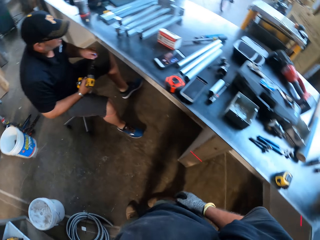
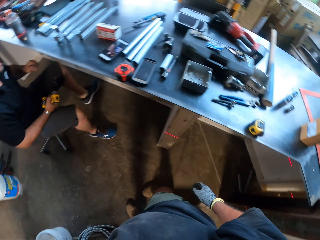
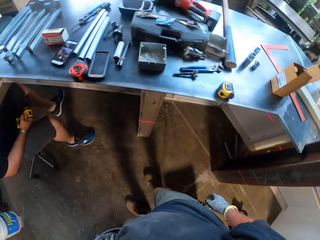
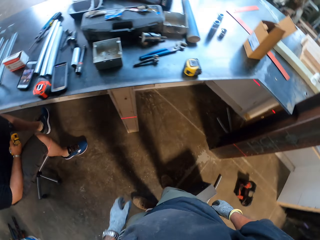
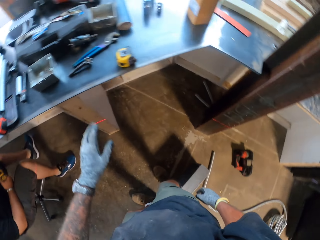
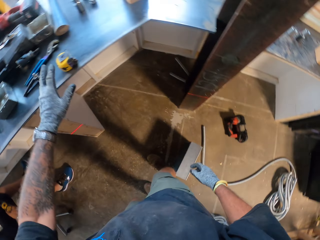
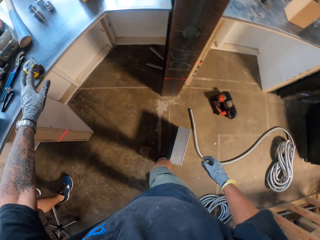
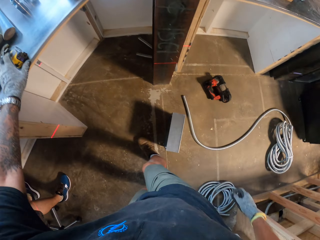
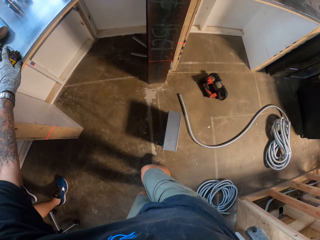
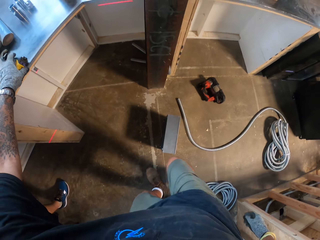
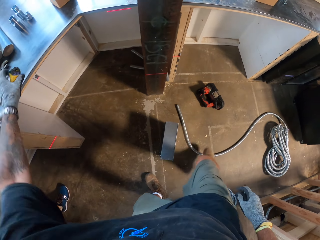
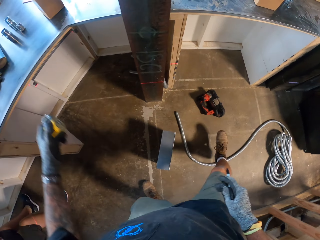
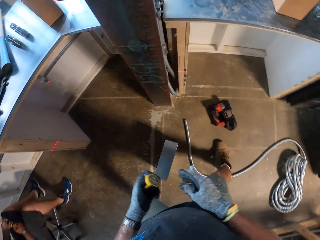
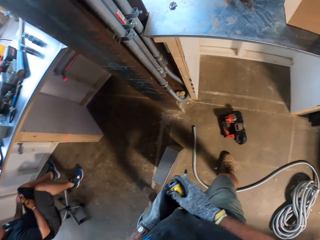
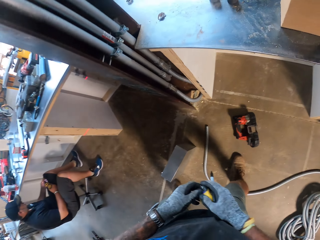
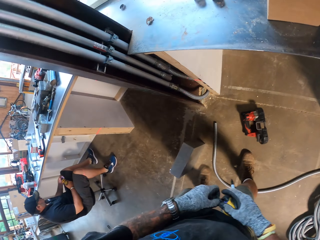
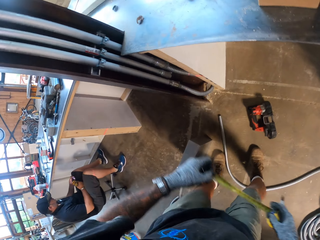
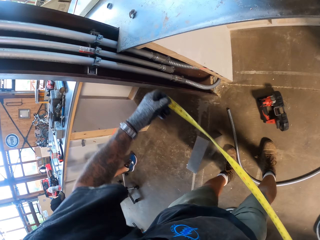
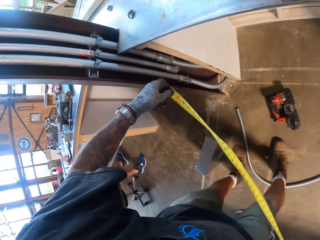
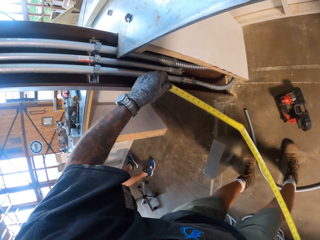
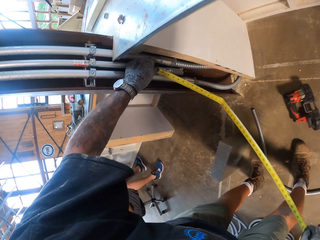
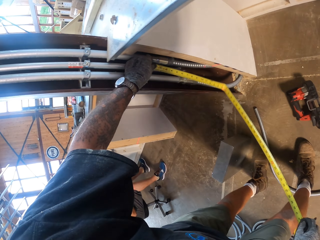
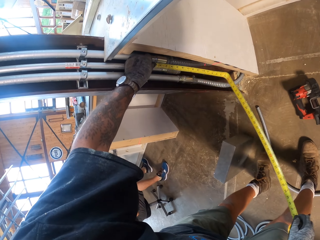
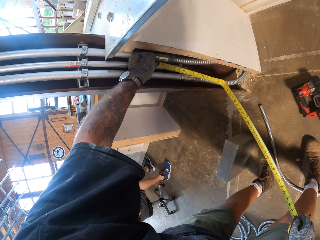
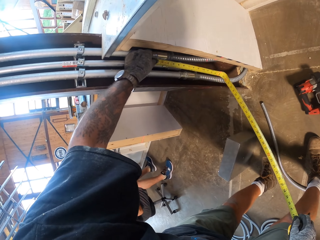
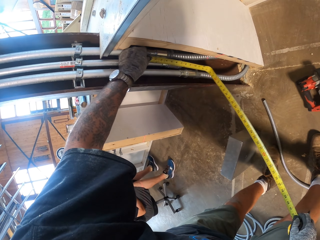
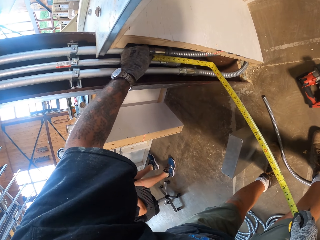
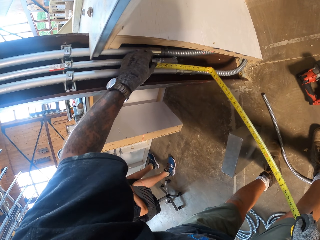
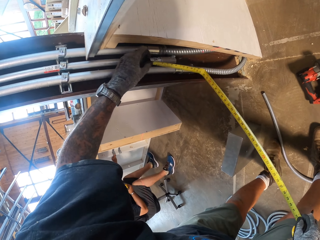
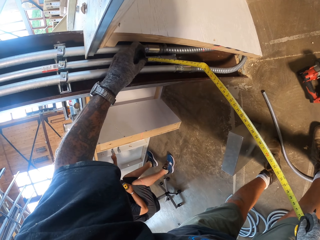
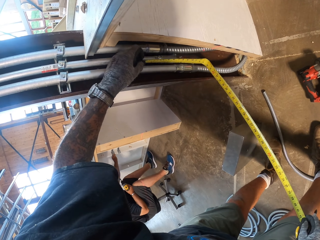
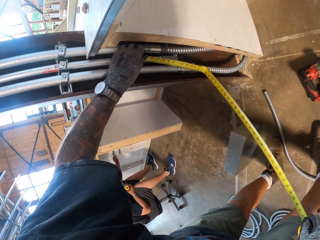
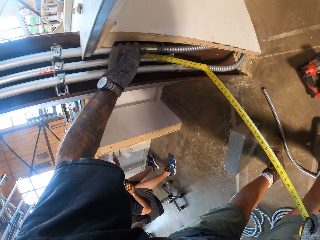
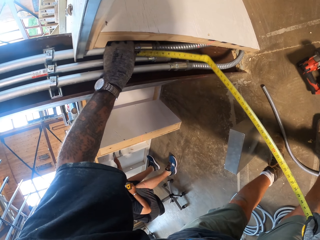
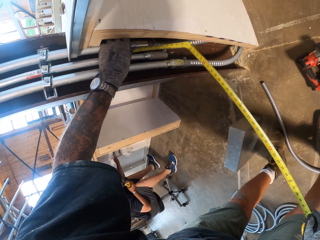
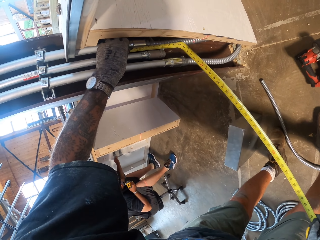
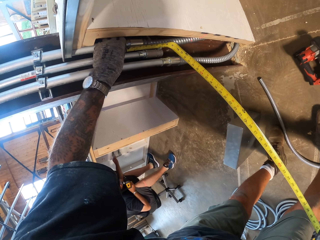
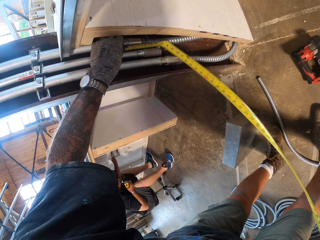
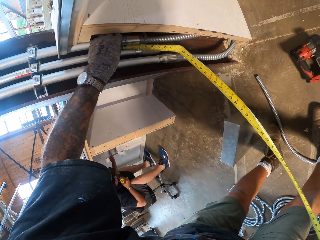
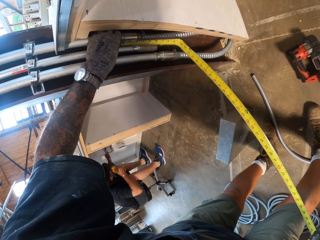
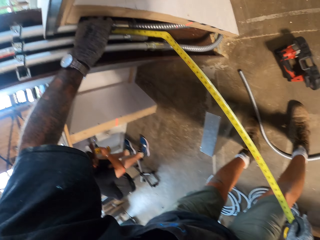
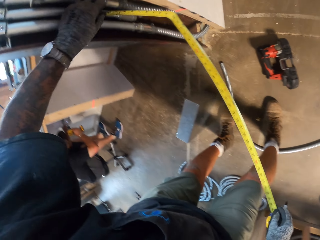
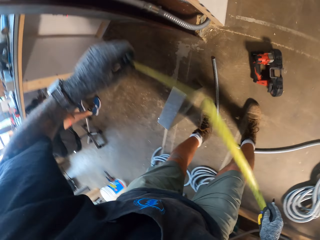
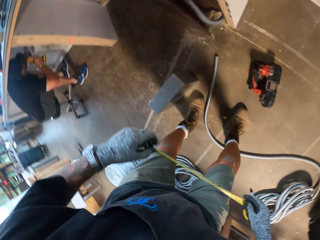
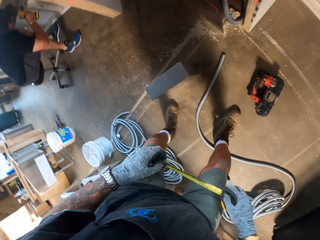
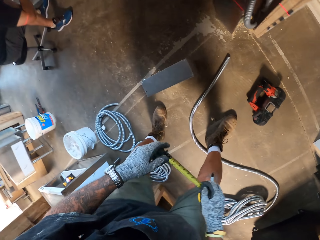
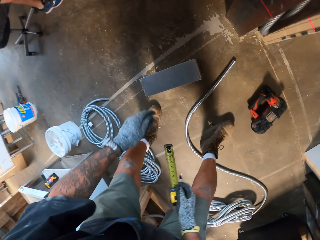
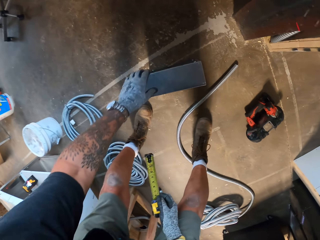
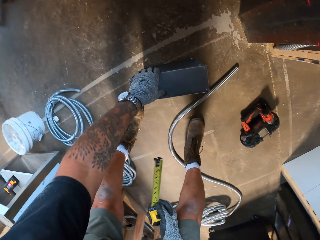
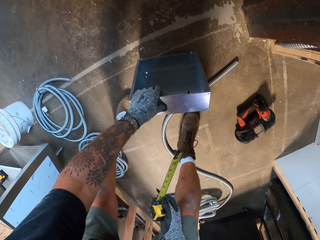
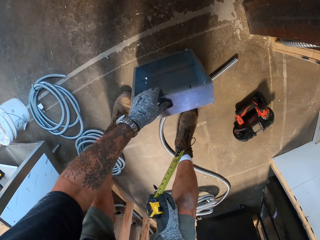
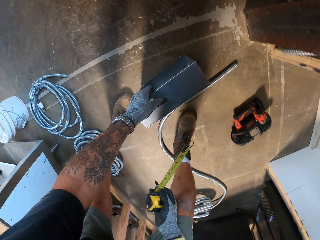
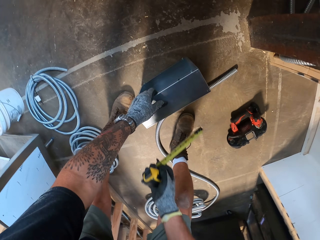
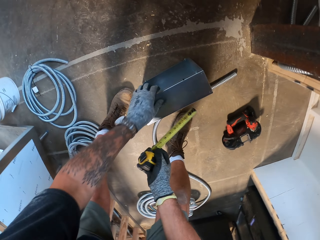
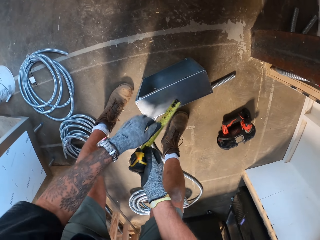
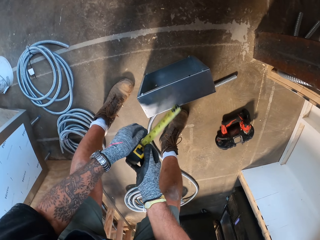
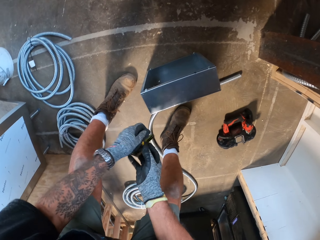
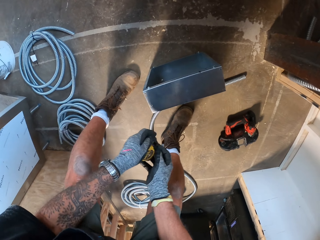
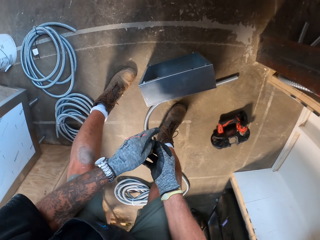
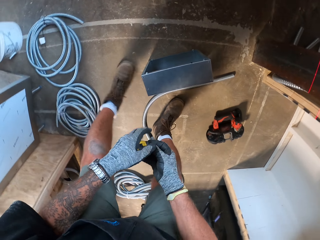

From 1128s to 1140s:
The camera wearer looks at a man. The man holds a drill. The camera wearer picks up the tape measure. They pull the tape. They measure the pipe with a measuring tape. The man drills the wall. The camera wearer picks up the metal box.

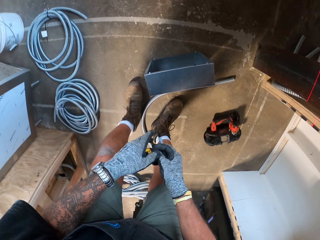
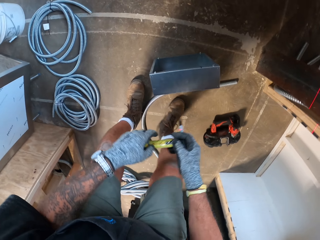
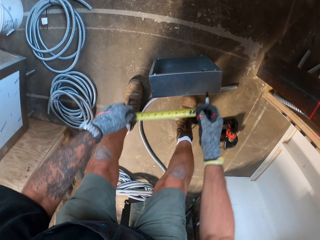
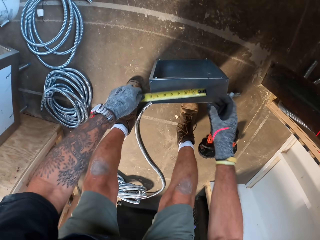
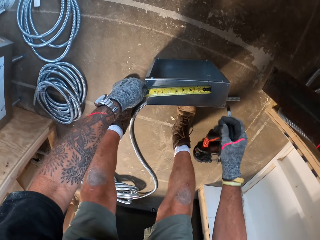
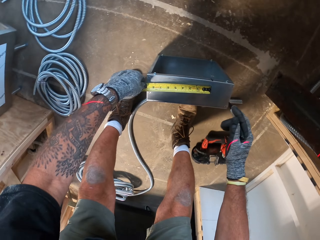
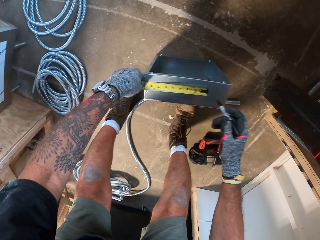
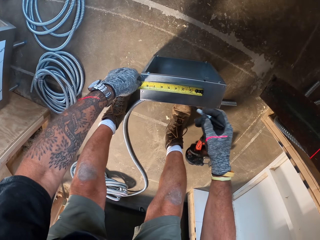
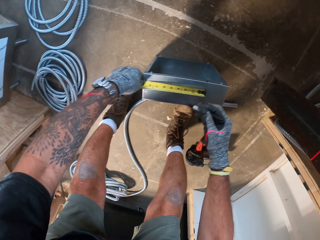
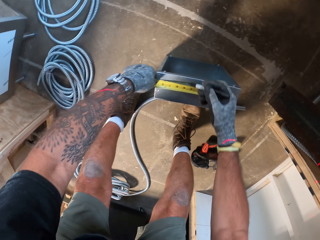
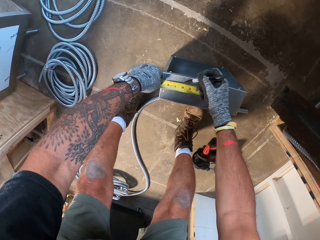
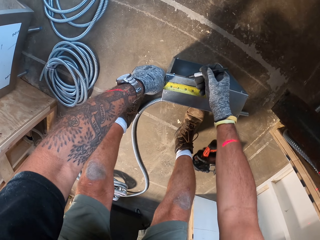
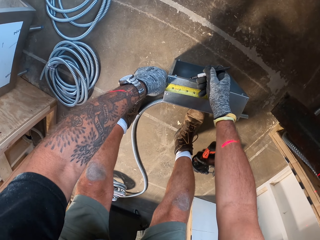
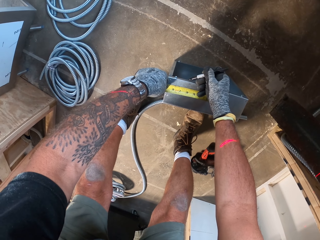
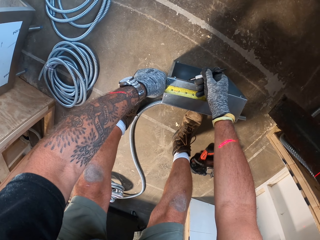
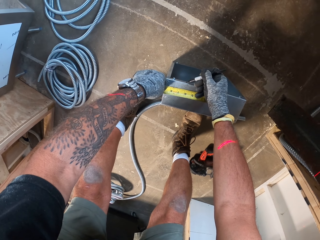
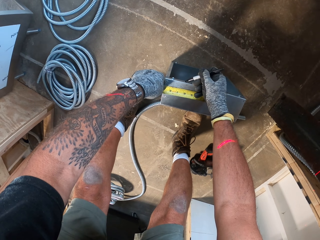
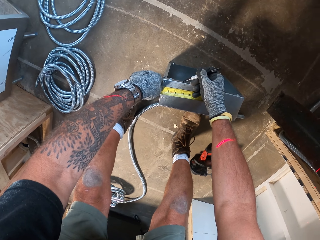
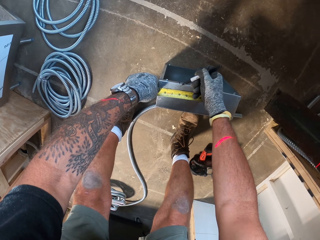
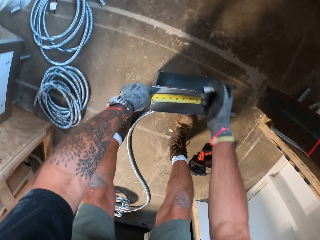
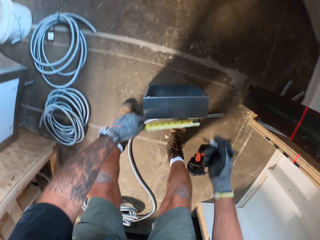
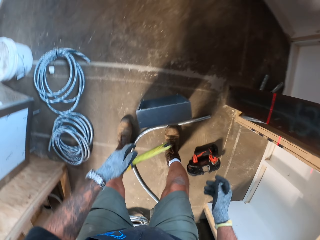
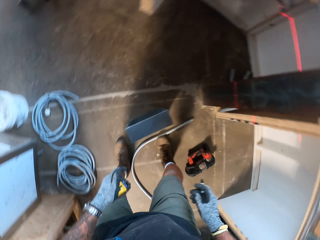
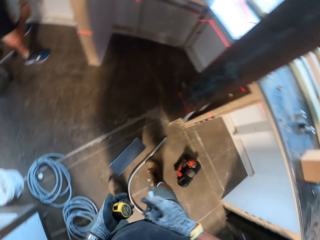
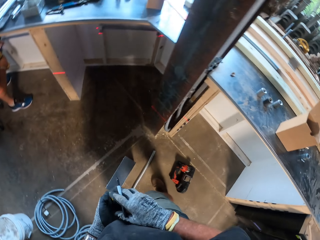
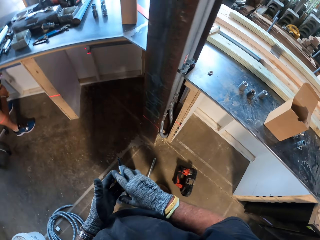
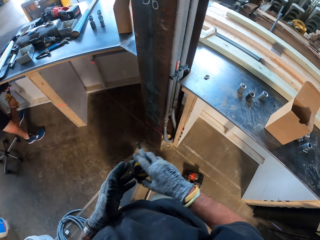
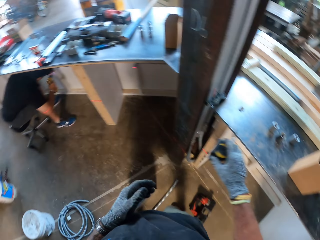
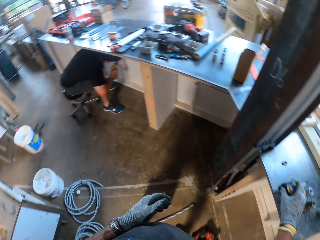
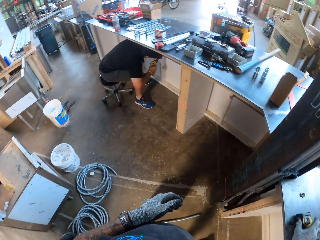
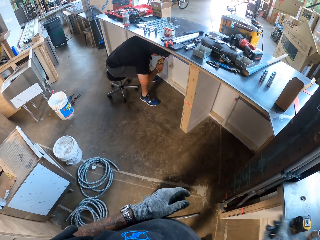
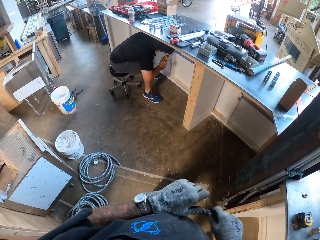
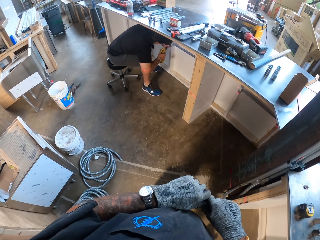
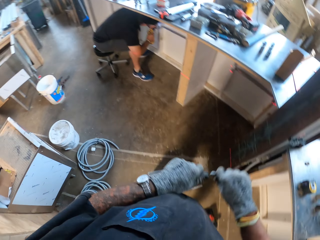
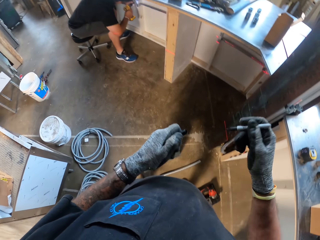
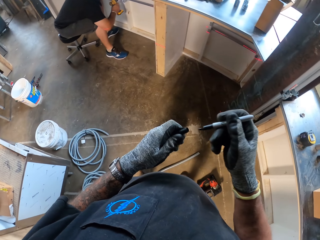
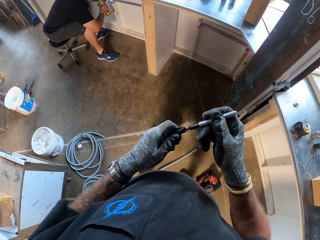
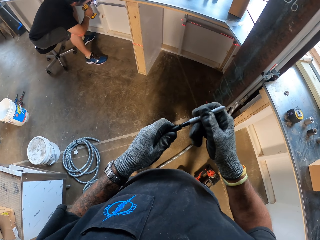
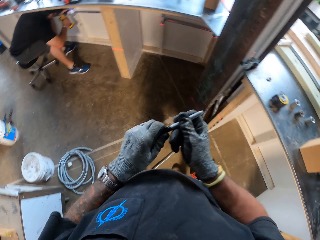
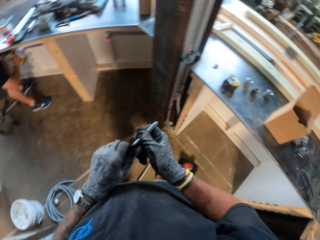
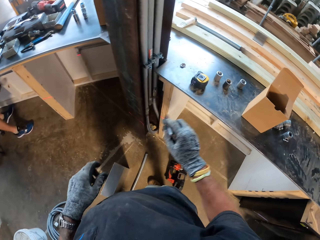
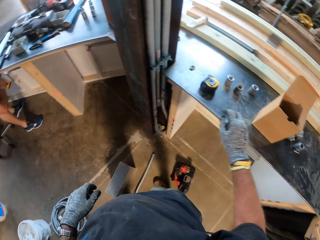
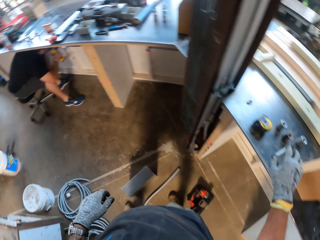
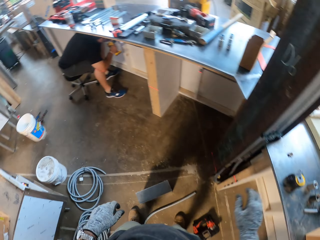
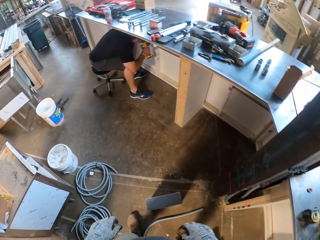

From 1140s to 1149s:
The camera wearer puts the measuring tape on the box. They measure the box. They mark the box with the pen. They put the measuring tape on the table. They fit the pen in a cap. The man drills the wall. The camera wearer drops the pen on the table.
